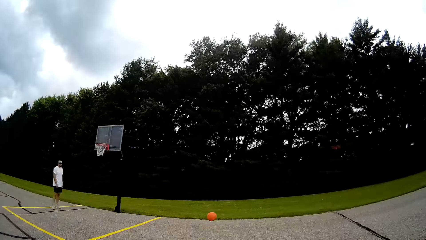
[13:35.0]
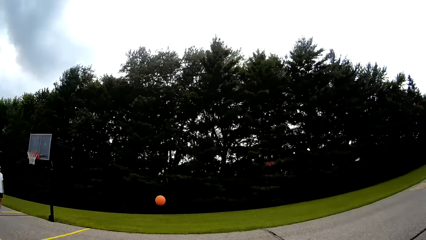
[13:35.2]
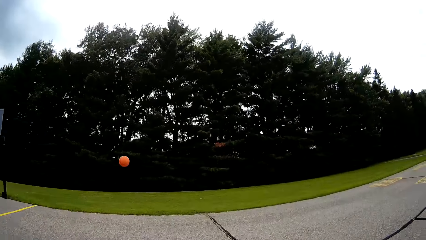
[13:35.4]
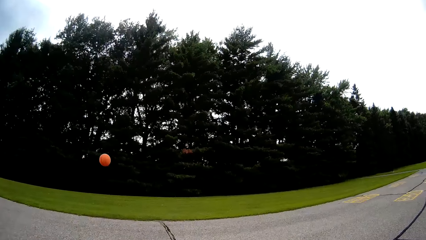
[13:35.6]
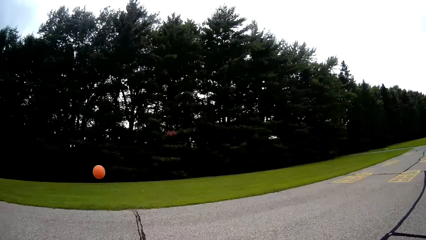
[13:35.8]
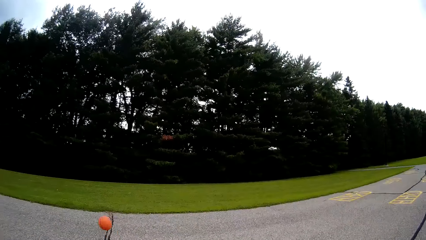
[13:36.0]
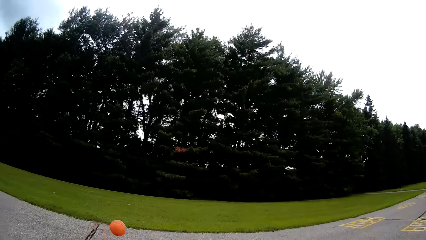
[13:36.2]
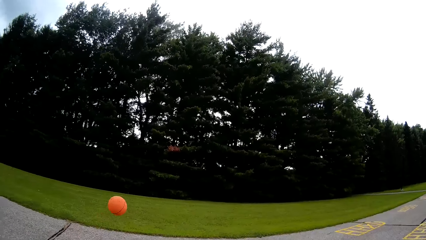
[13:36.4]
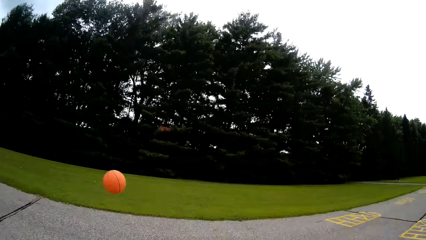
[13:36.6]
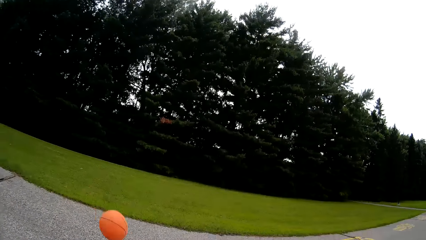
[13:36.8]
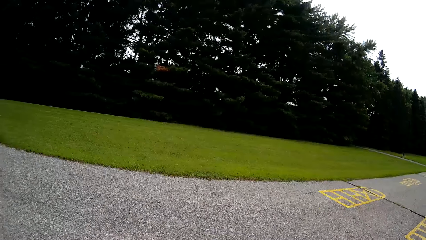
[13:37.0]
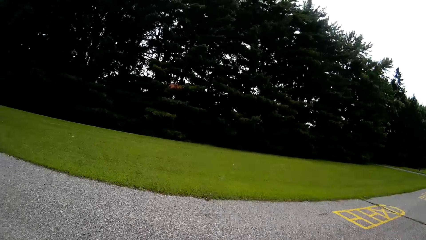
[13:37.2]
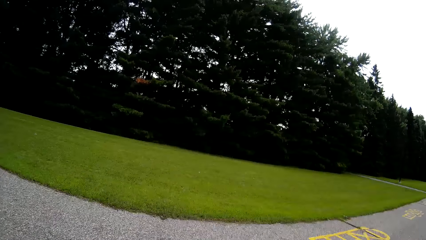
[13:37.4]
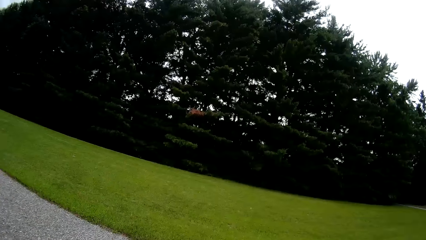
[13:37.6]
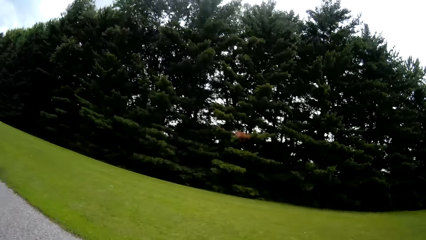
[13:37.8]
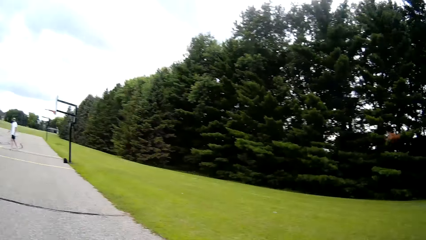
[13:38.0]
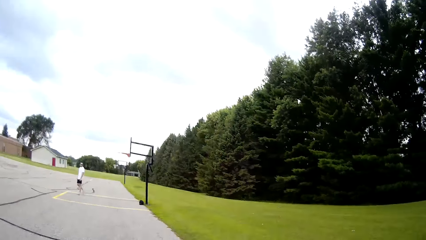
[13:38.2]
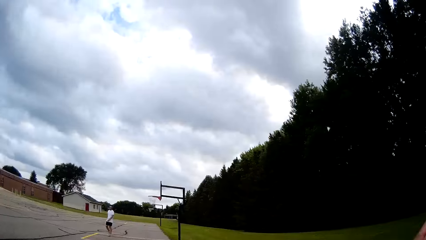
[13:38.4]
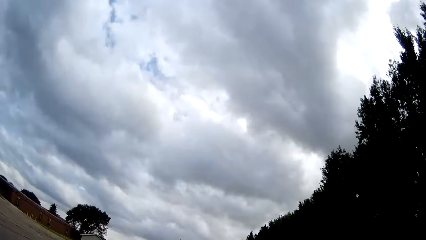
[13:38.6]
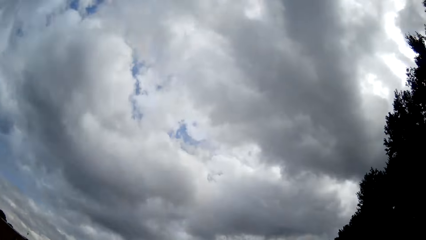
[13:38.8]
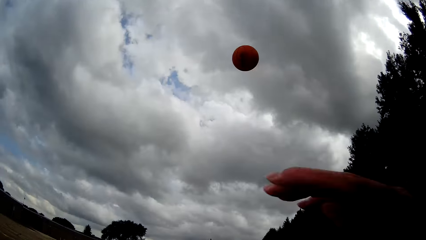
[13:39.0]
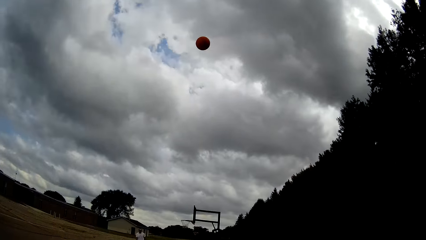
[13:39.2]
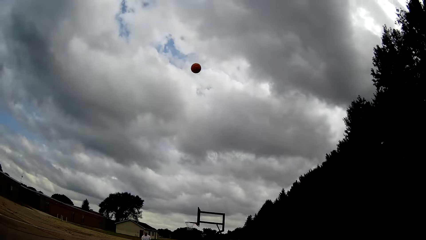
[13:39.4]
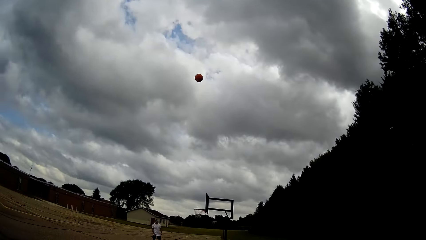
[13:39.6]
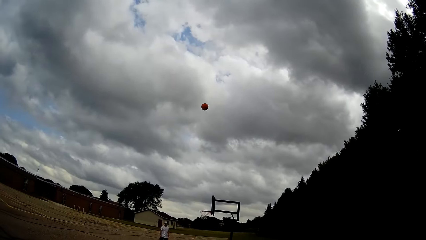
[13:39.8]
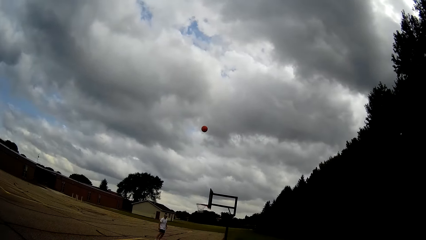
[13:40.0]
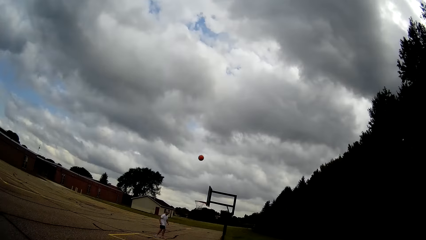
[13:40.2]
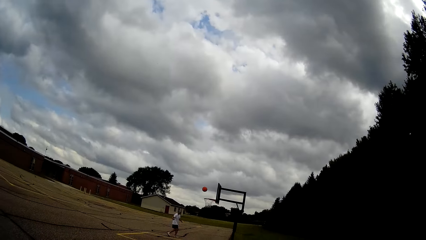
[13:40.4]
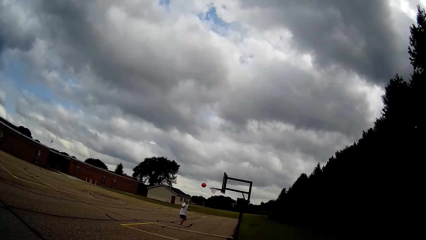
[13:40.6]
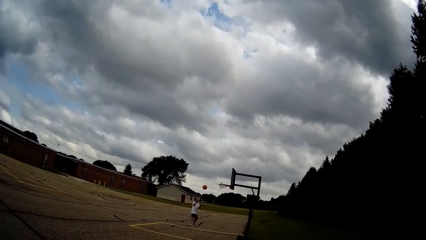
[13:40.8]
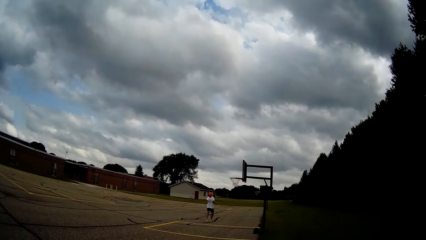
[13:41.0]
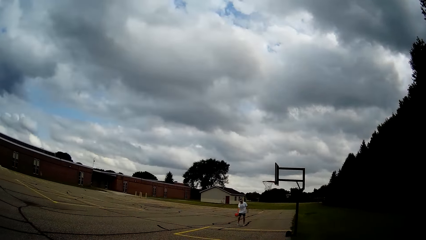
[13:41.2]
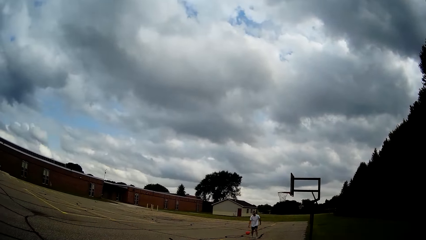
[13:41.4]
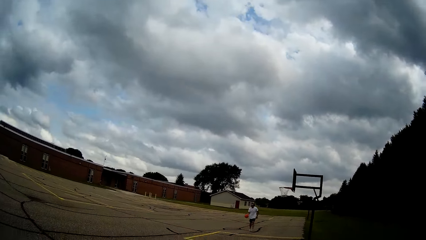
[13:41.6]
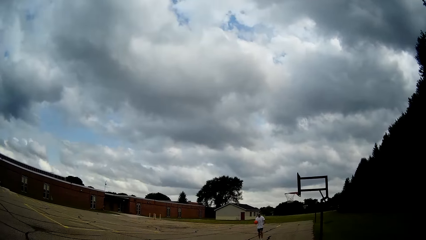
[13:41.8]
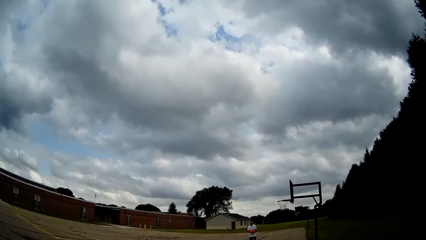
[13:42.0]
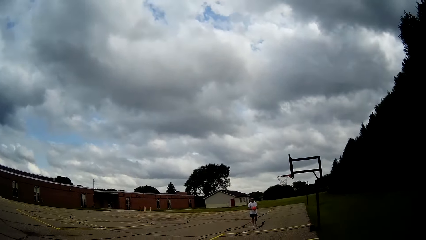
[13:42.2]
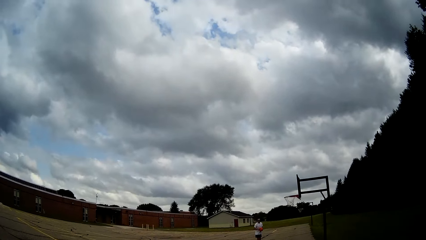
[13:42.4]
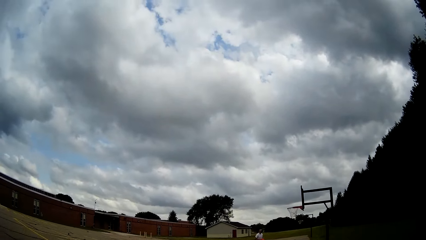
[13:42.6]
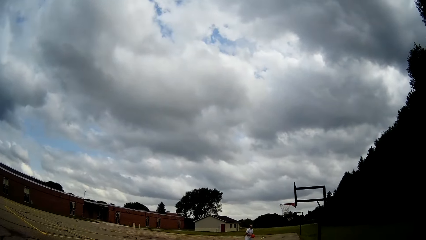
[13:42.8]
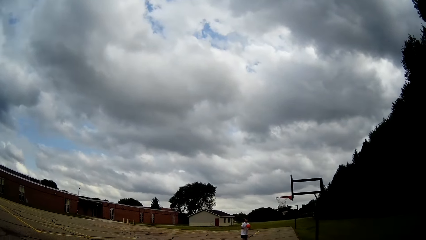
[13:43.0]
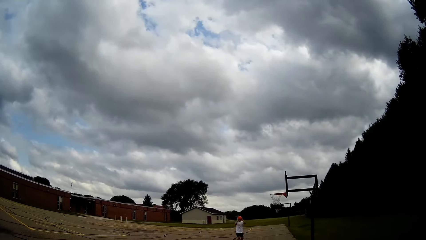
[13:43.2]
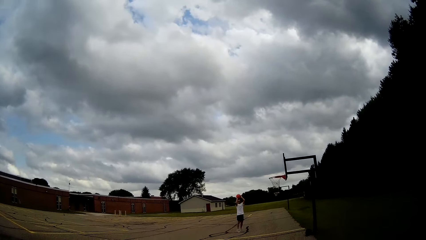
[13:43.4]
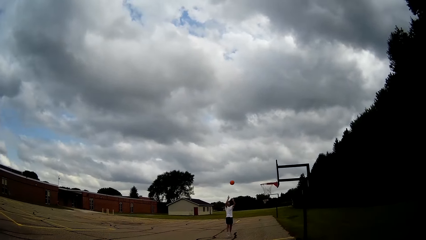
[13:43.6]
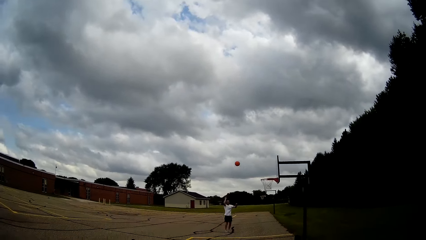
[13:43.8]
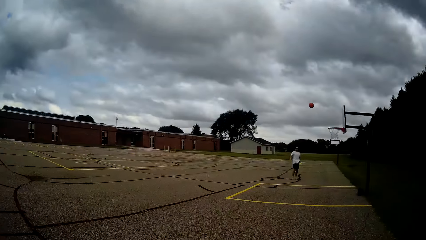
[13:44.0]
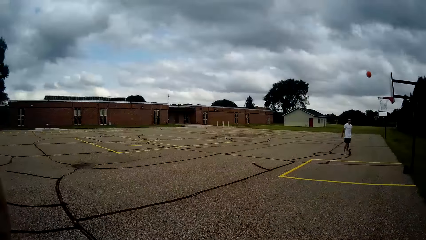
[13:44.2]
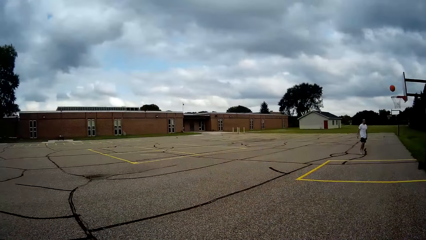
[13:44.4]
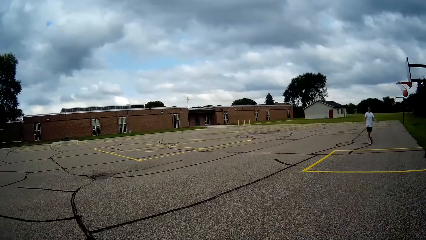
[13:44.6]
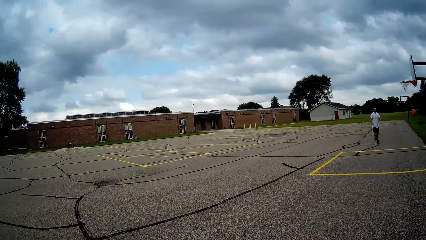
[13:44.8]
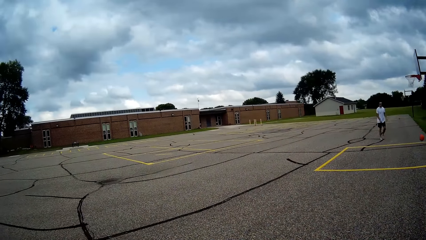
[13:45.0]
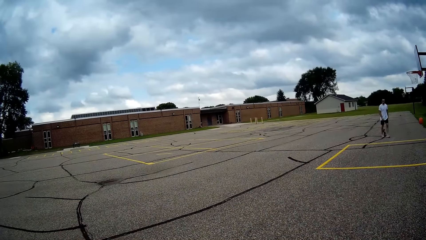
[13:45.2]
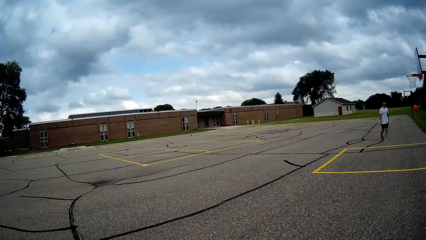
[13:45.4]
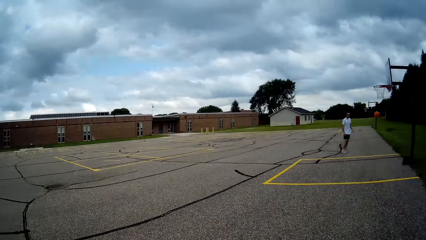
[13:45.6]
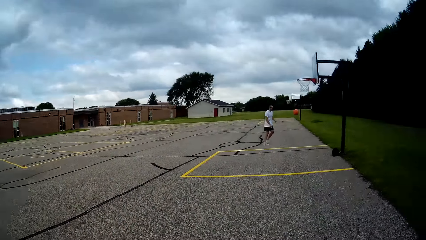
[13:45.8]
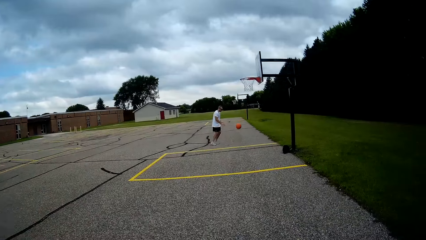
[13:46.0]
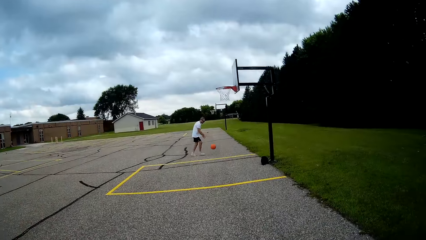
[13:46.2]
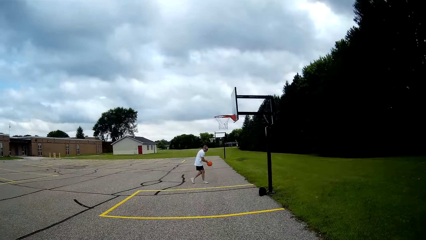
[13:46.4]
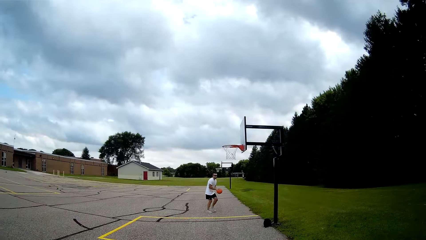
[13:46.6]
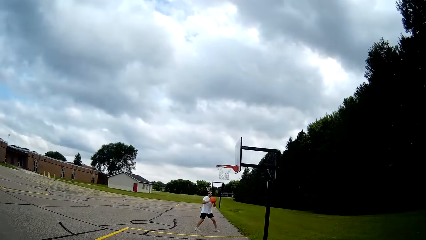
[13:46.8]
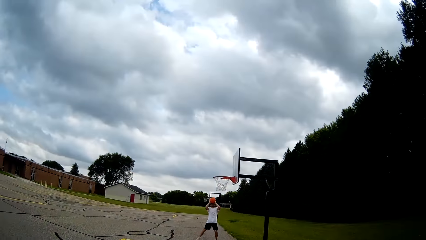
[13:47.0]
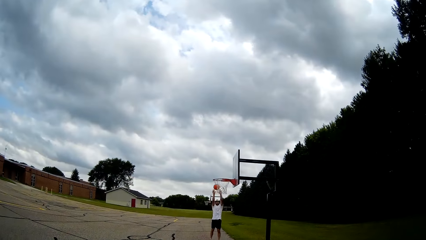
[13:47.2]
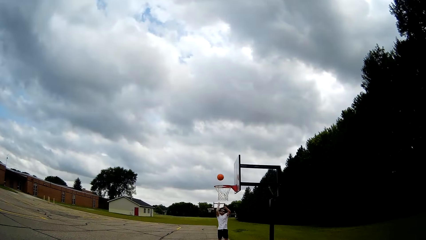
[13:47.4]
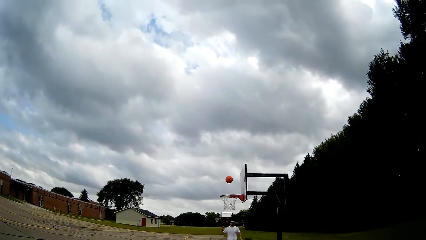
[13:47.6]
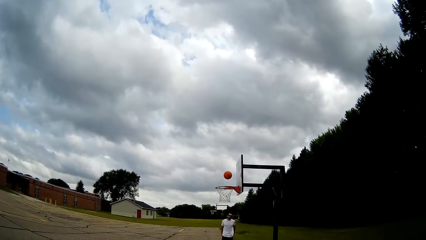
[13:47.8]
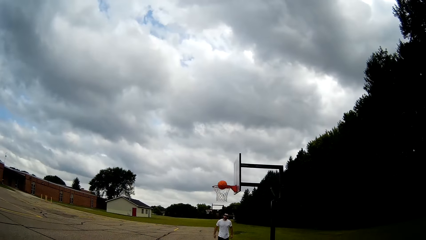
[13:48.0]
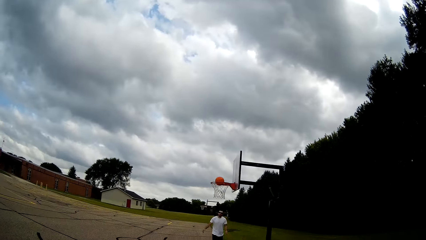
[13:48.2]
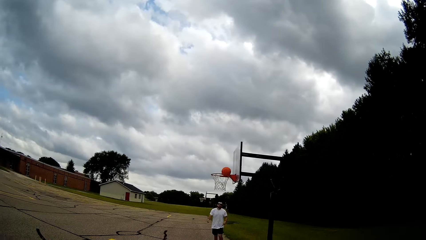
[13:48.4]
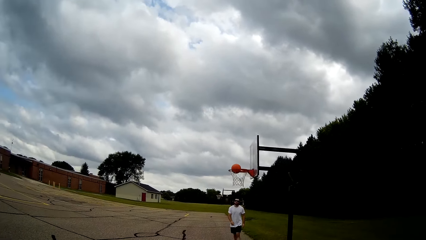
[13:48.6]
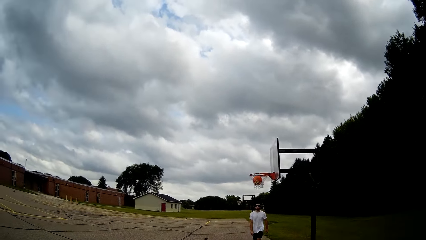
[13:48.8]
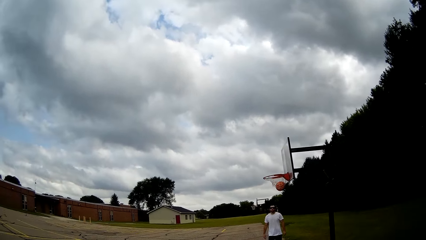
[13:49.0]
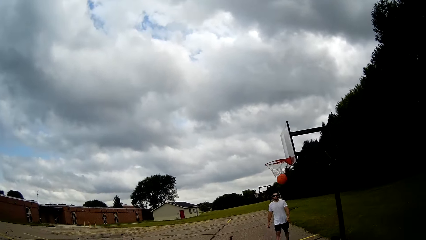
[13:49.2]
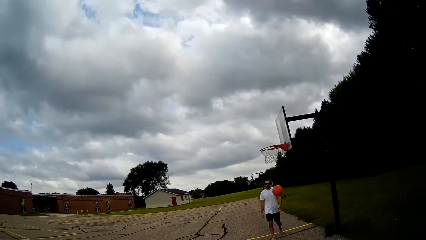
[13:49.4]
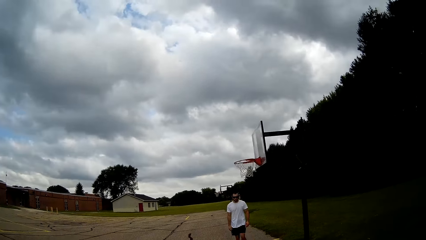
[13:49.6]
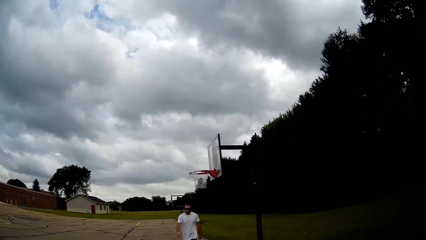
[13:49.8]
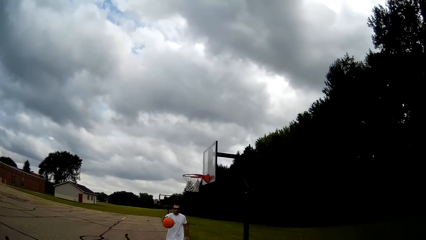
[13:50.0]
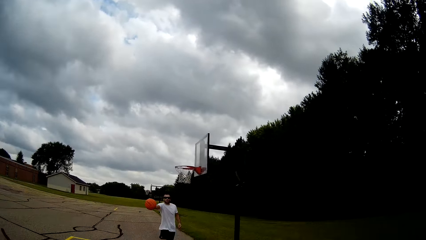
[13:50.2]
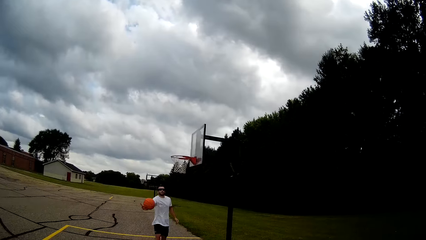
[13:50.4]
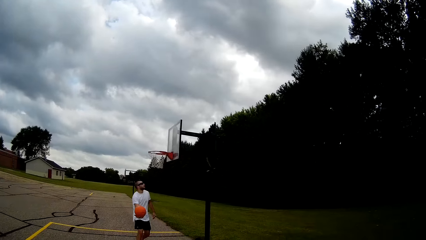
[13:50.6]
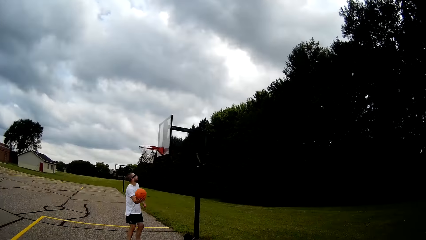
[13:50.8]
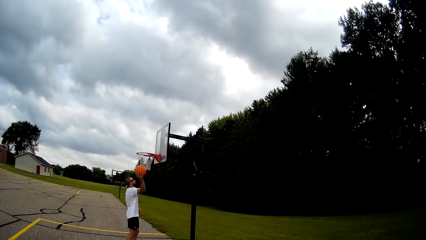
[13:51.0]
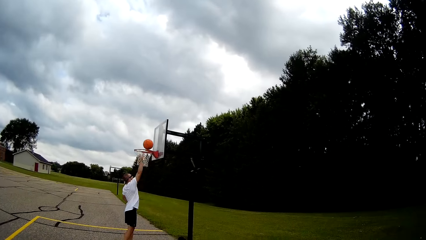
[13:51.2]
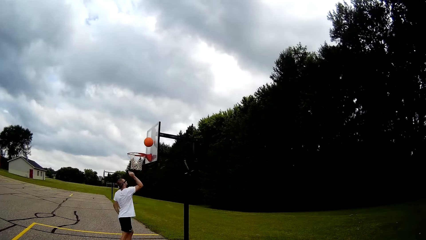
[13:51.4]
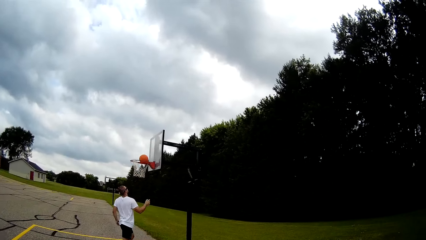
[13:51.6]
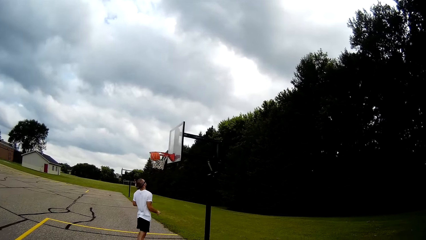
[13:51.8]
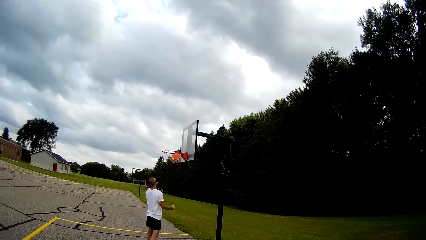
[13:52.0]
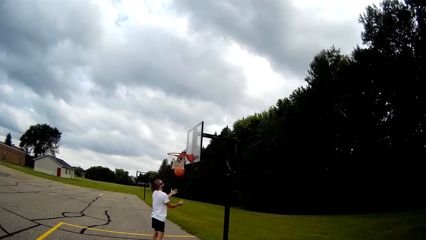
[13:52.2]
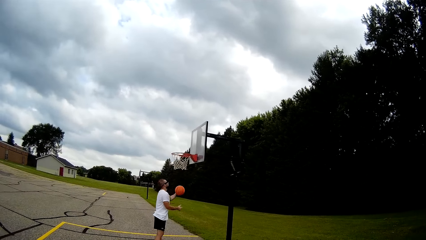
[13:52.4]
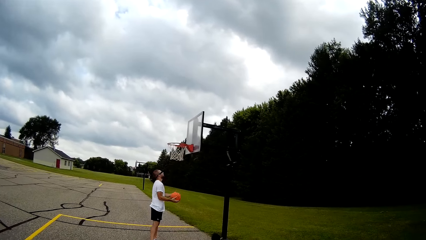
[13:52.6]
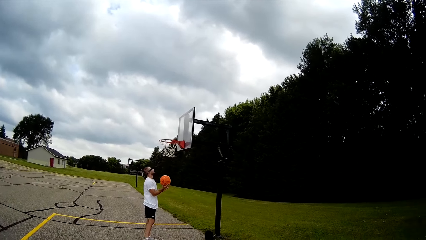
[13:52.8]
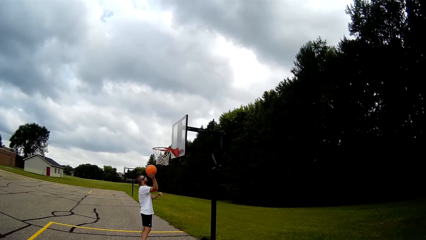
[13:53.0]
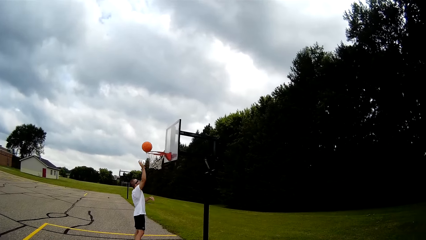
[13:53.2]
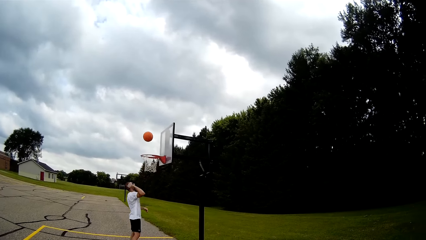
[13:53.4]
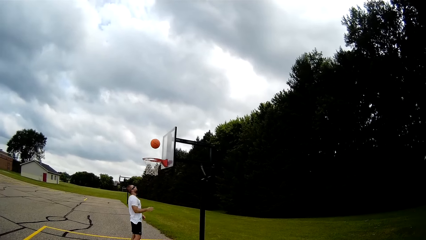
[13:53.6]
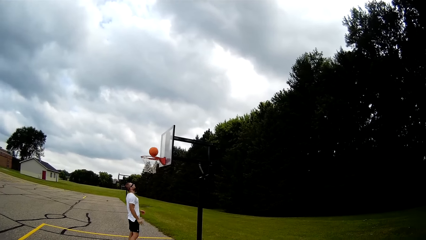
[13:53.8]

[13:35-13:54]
The camera wearer jogs towards the basketball. They hold the basketball. They catch the ball. They throw the basketball in the basketball hoop. A man dribbles the basketball. The man catches the ball. The man throws the basketball in the basketball hoop. The man catches the basketball. The man throws the basketball into the hoop. The man catches the basketball. The man throws the basketball into the hoop. The man catches the basketball. The man throws the basketball at the backboard.
